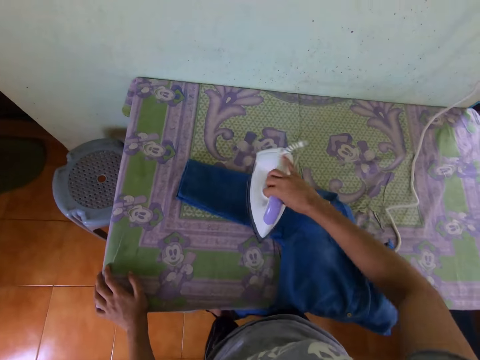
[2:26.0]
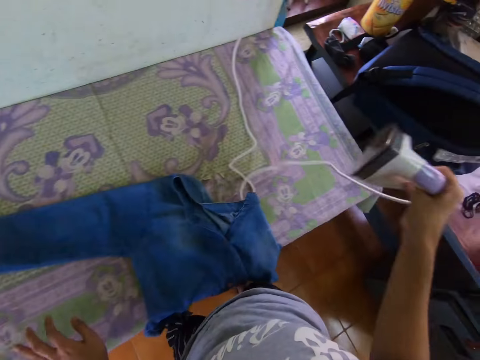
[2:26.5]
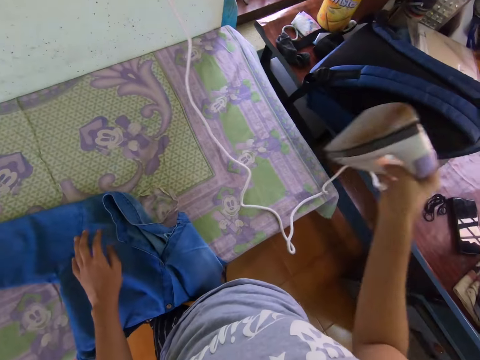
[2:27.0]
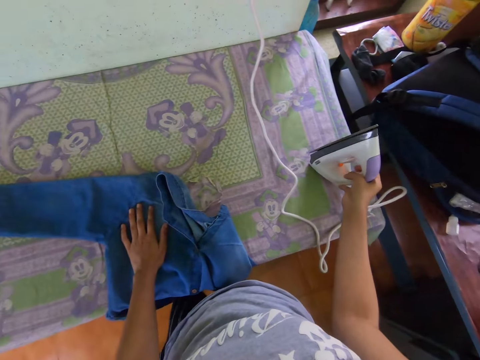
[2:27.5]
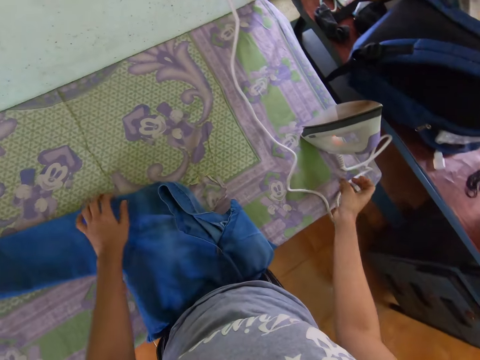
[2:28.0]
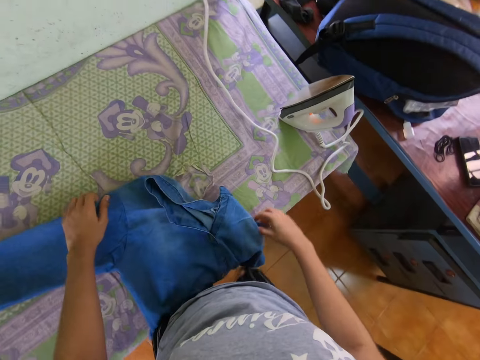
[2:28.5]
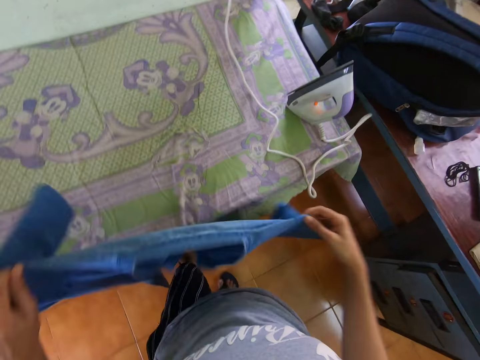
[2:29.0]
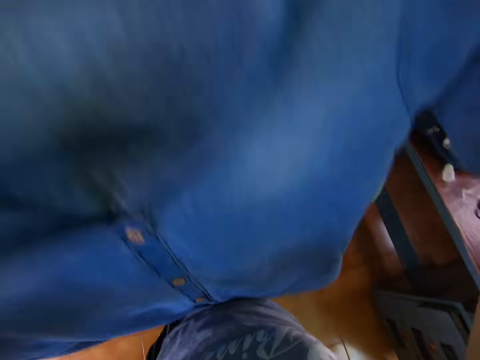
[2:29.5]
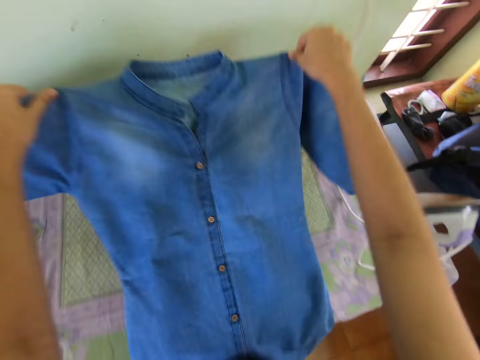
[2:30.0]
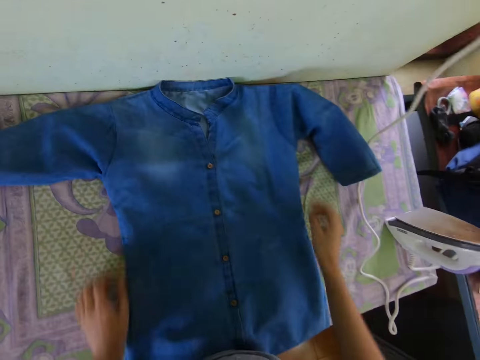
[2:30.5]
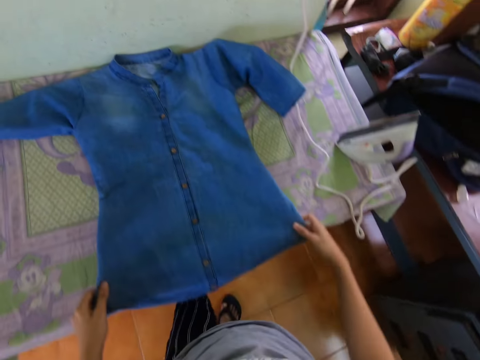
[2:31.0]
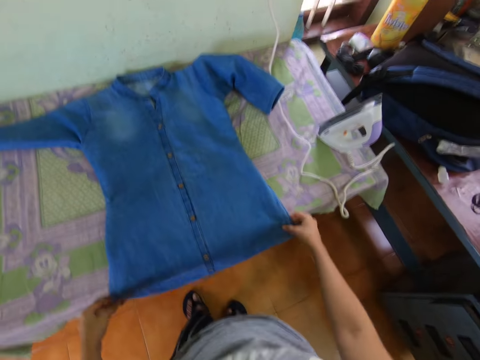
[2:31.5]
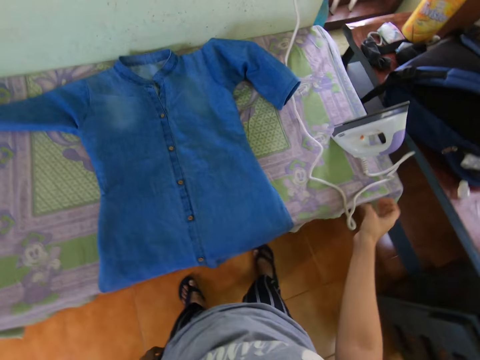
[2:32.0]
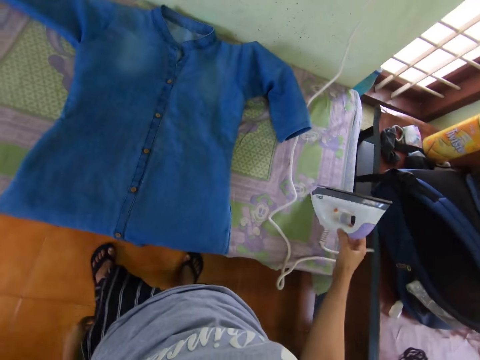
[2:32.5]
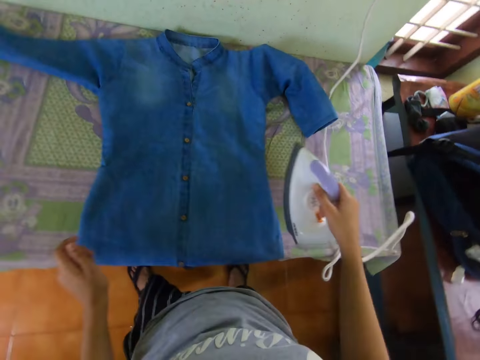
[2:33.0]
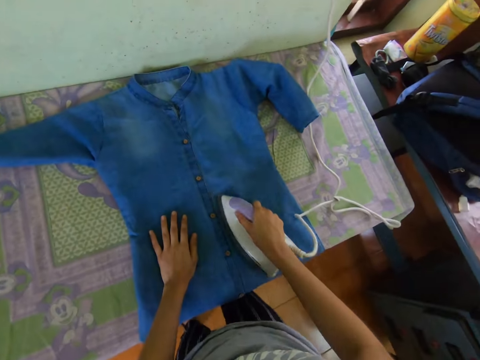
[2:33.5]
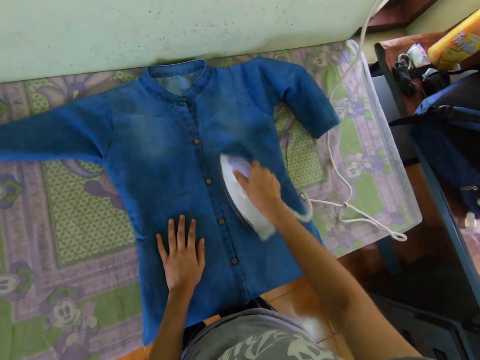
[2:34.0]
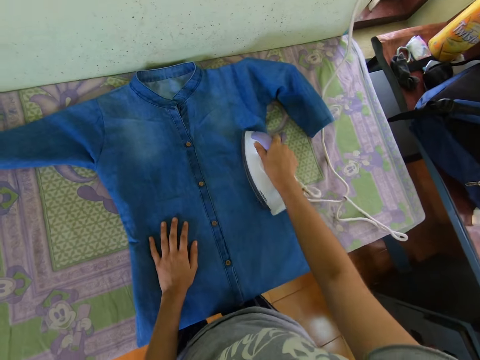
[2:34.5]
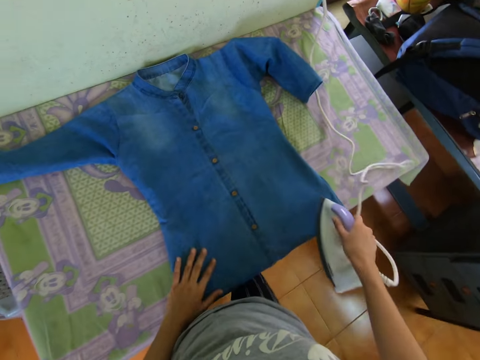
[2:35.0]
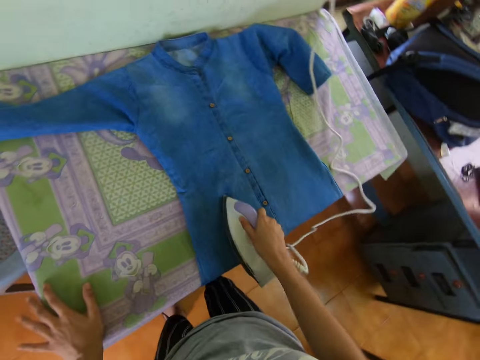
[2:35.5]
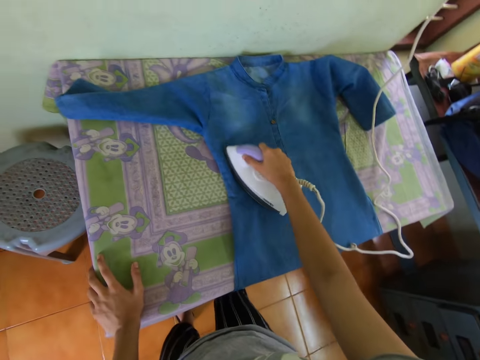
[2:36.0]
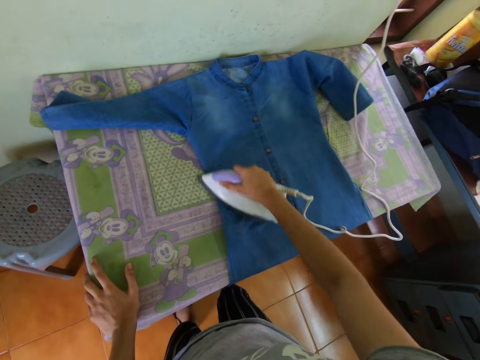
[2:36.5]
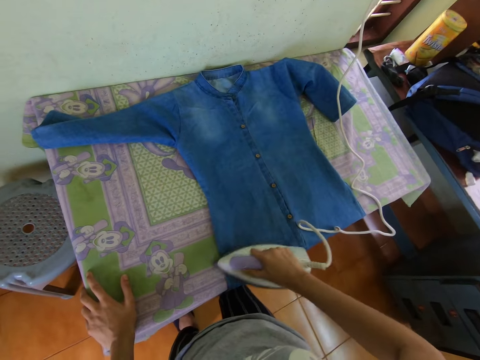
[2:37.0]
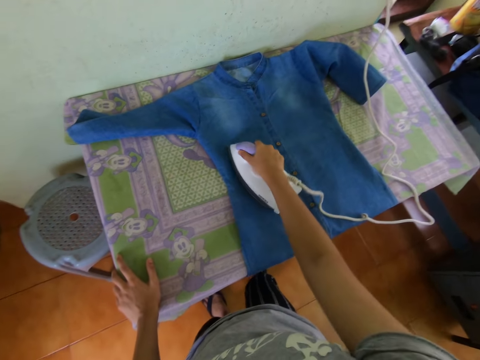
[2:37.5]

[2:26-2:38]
The camera wearer lifts the iron box or electric iron. They place the electric iron on the table with the right hand. They pick up the shirt on the table with both hands. They place the shirt on the table with both hands. They straighten the shirt with both hands. They pick up the electric iron on the table with the right hand. They iron the shirt with the electric iron in the right hand.

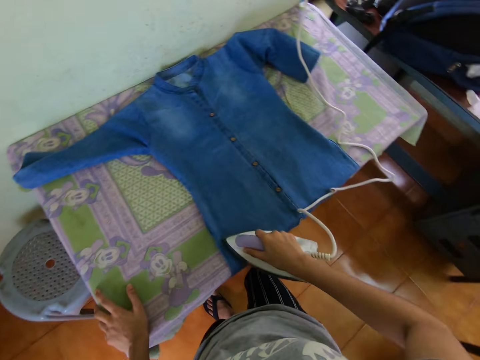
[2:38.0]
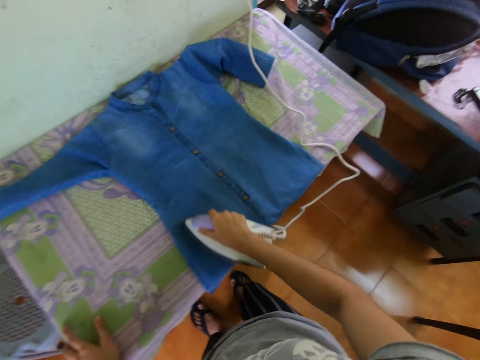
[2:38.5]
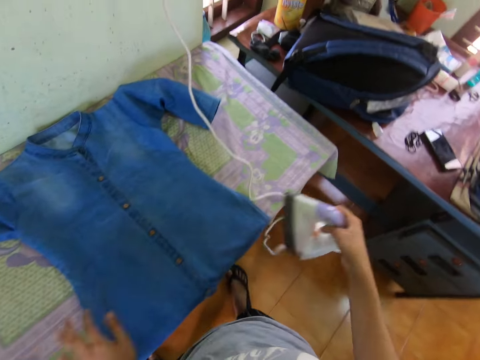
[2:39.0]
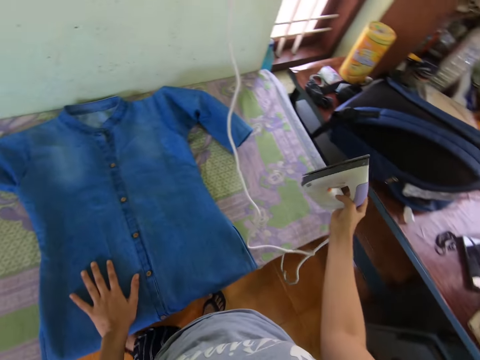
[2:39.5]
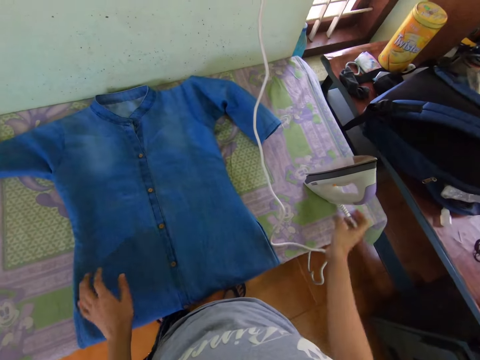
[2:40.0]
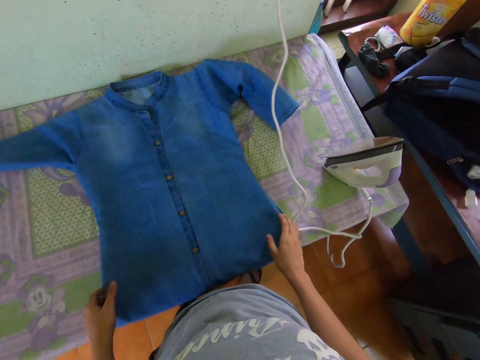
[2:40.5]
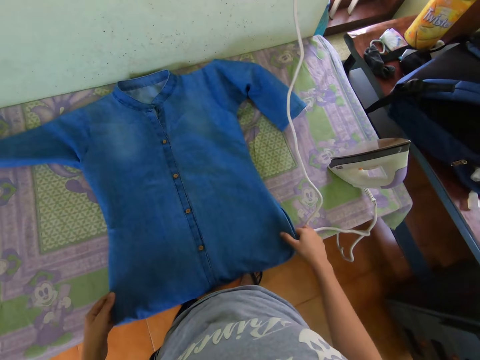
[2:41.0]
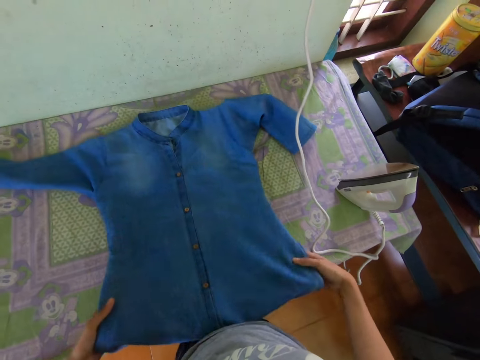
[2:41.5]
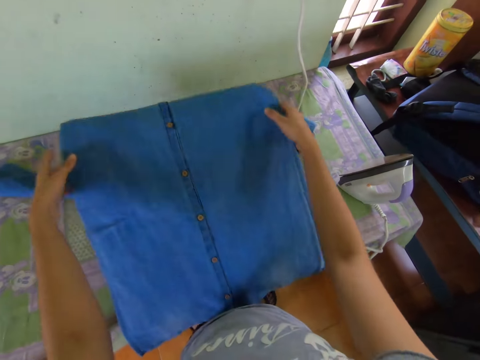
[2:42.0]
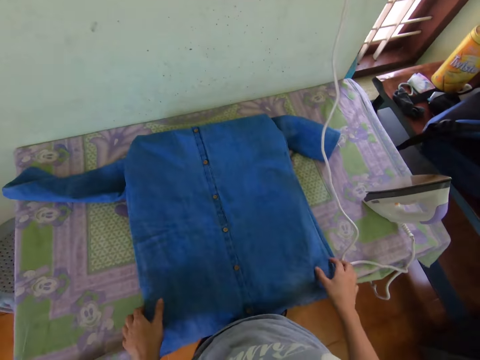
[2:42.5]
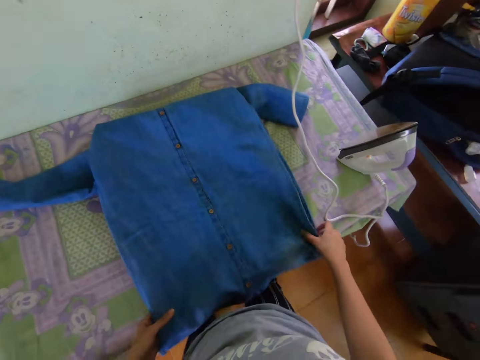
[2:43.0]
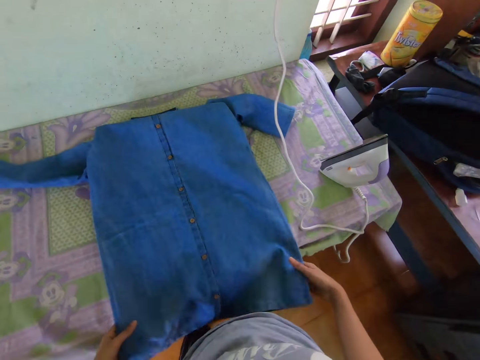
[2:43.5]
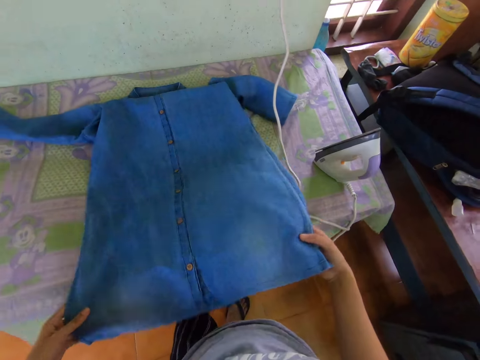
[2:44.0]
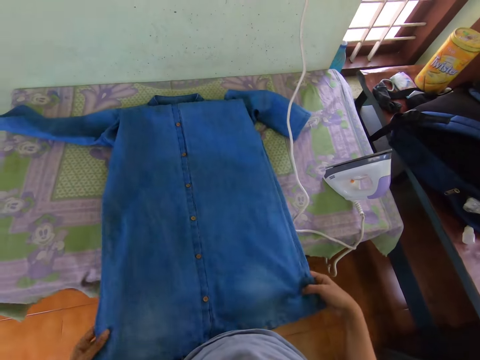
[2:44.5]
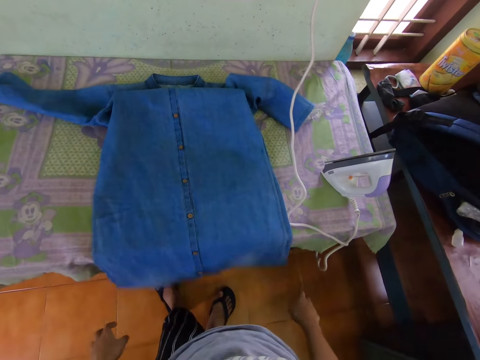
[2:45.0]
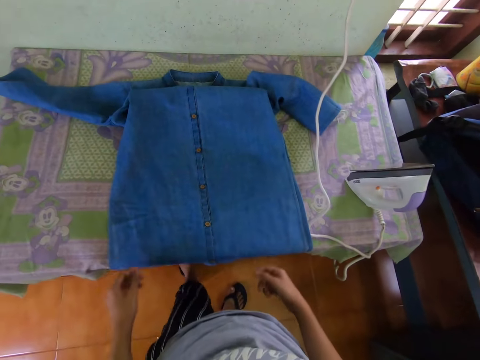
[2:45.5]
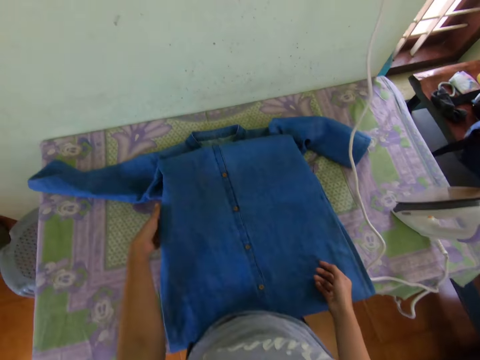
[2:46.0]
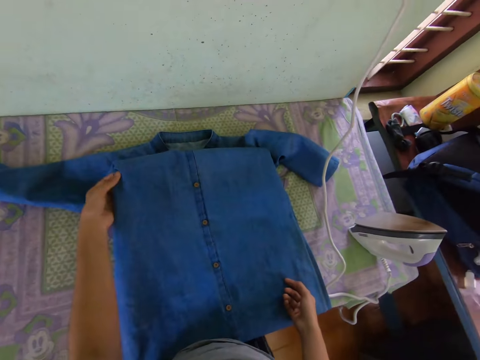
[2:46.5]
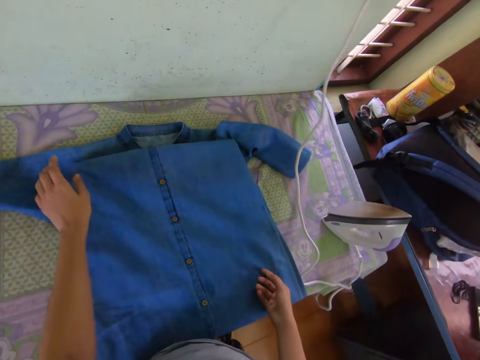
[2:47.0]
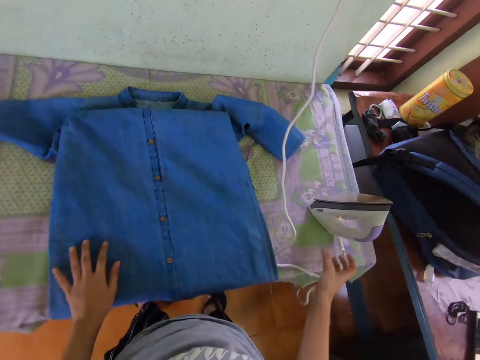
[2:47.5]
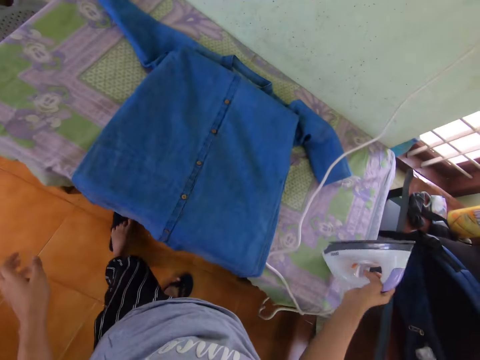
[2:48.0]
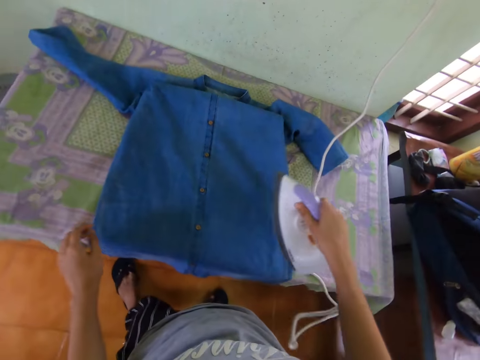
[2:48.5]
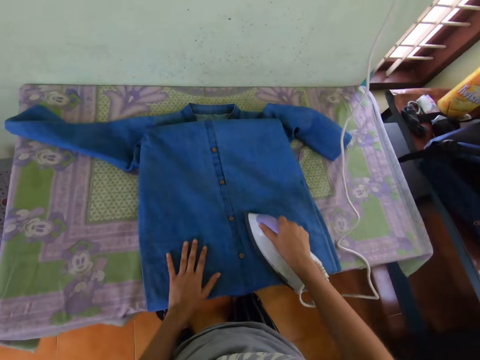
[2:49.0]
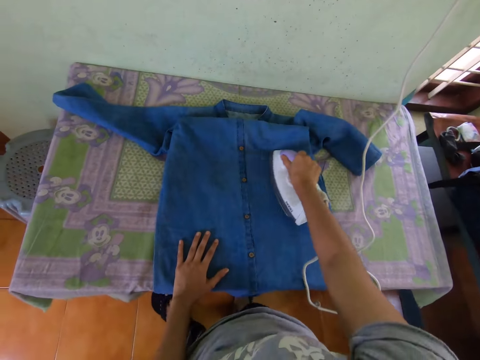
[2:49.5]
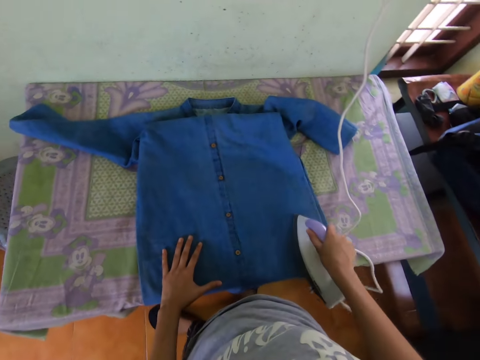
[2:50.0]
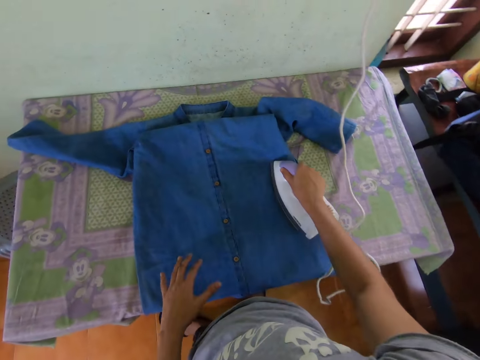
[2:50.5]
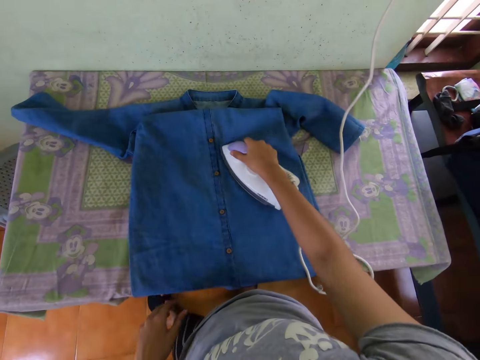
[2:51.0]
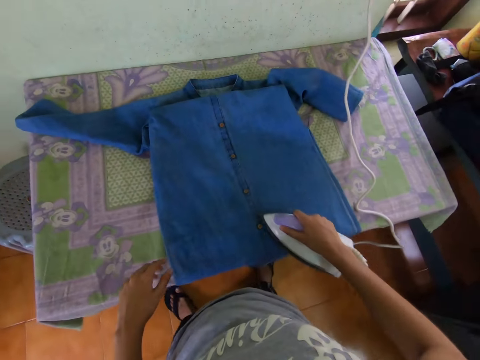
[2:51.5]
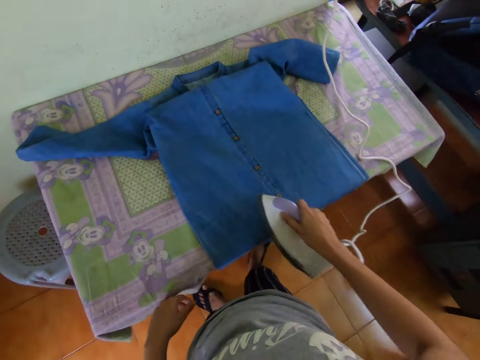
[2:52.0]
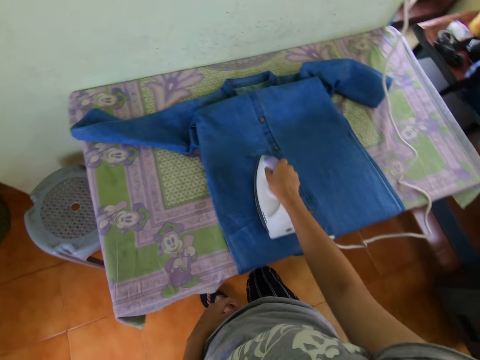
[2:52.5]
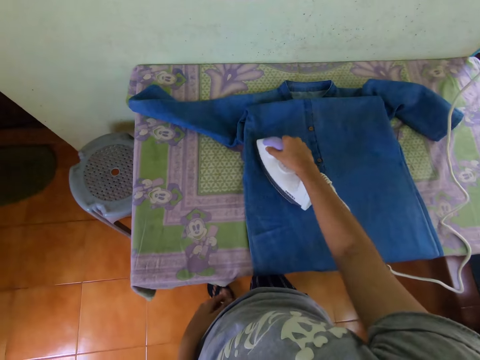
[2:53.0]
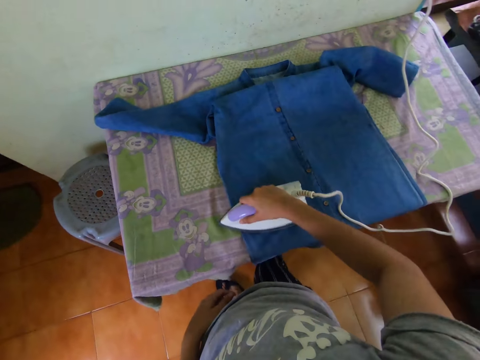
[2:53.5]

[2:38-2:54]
The camera wearer lifts the iron box or electric iron. They place the electric iron on the table with the right hand. They move the cloth. They pick up the shirt on the table with both hands. They straighten the shirt with both hands. They pick up the electric iron on the table with the right hand. They iron the shirt with the electric iron in the right hand.
